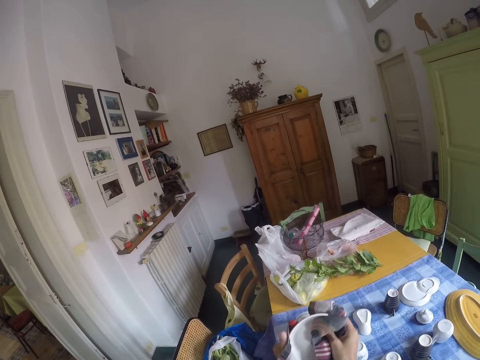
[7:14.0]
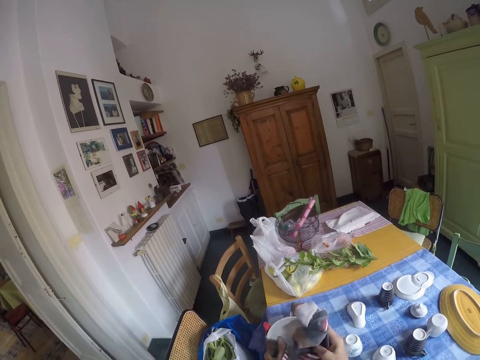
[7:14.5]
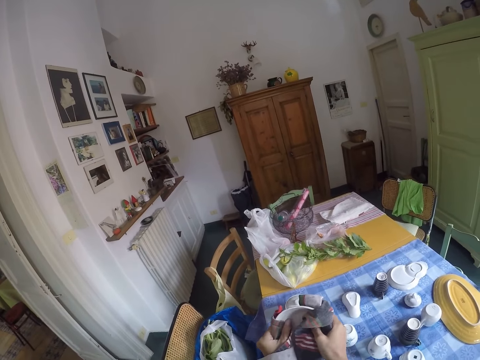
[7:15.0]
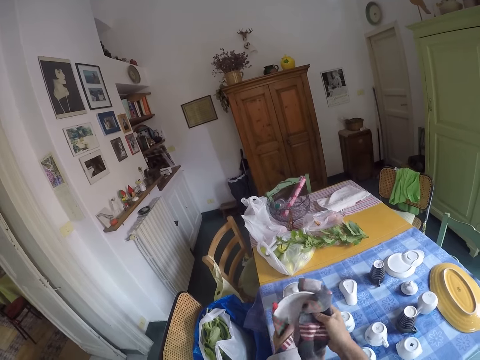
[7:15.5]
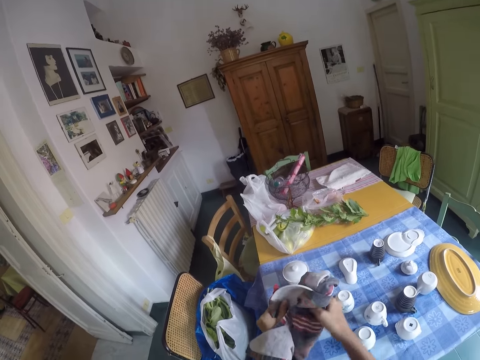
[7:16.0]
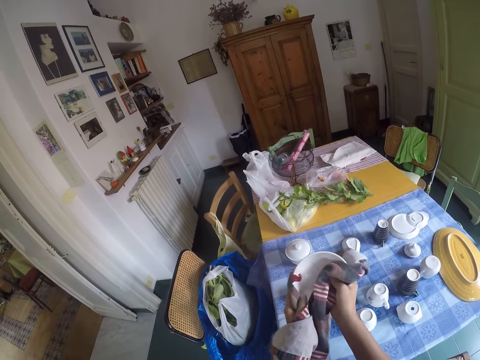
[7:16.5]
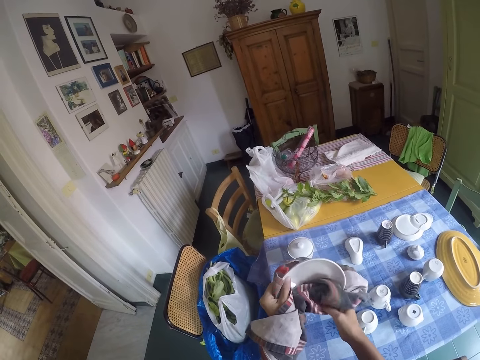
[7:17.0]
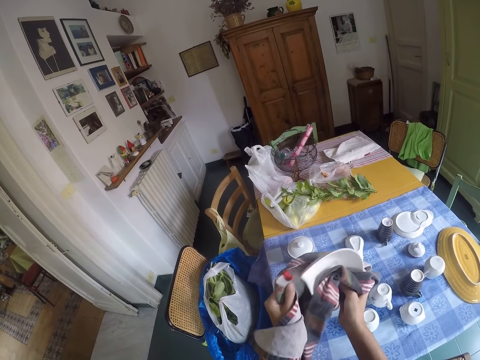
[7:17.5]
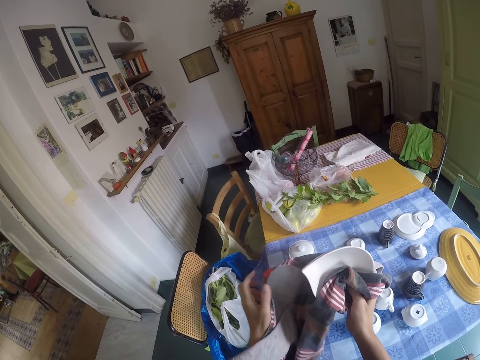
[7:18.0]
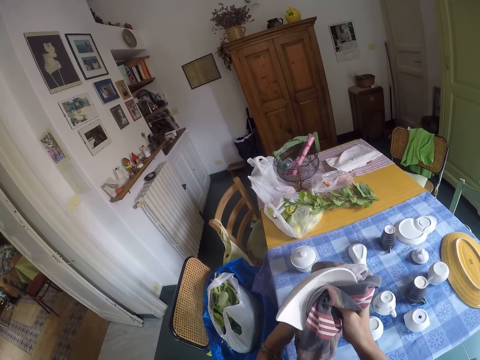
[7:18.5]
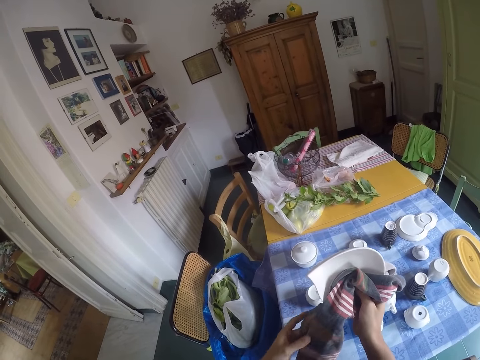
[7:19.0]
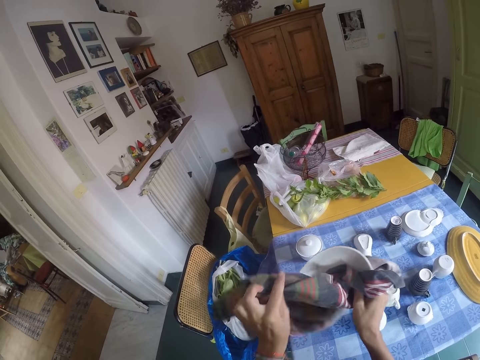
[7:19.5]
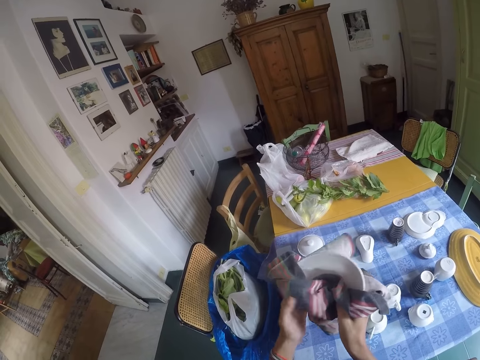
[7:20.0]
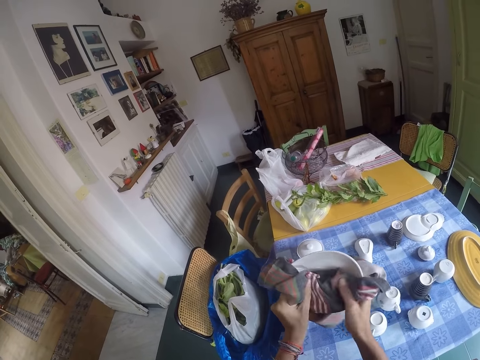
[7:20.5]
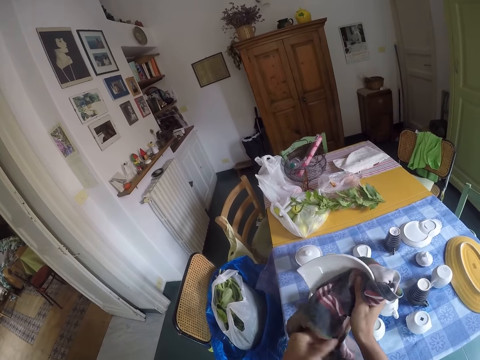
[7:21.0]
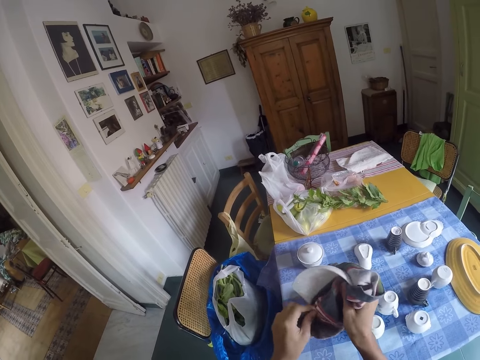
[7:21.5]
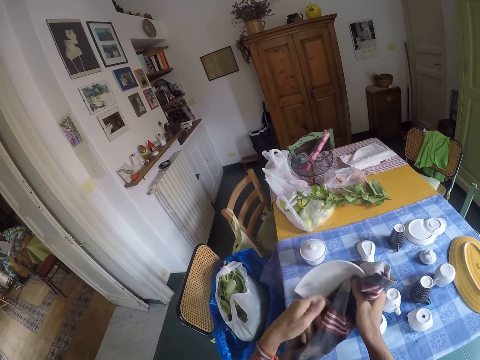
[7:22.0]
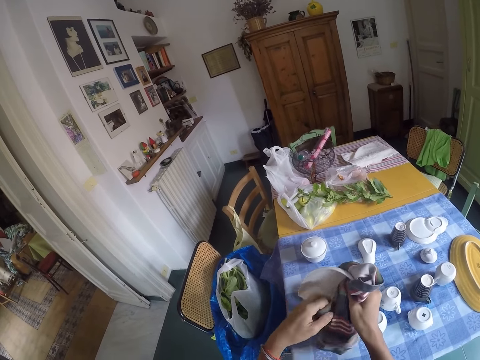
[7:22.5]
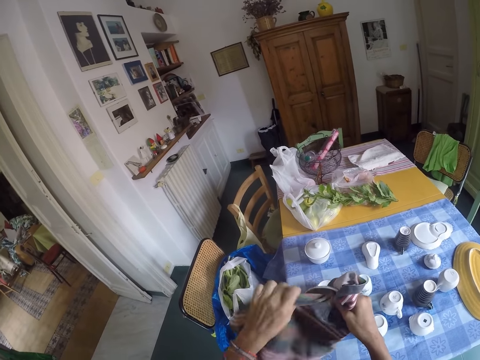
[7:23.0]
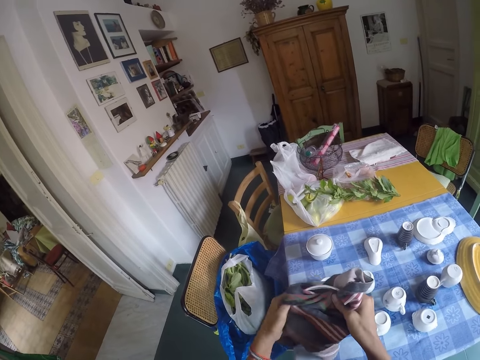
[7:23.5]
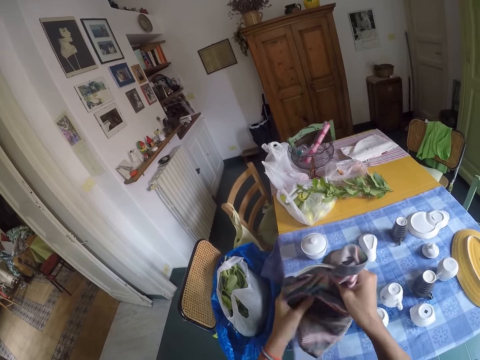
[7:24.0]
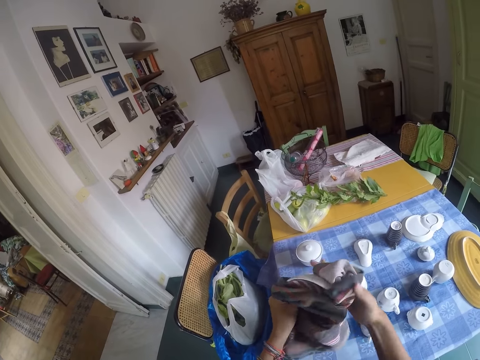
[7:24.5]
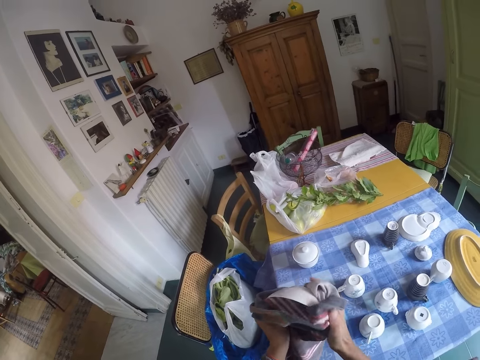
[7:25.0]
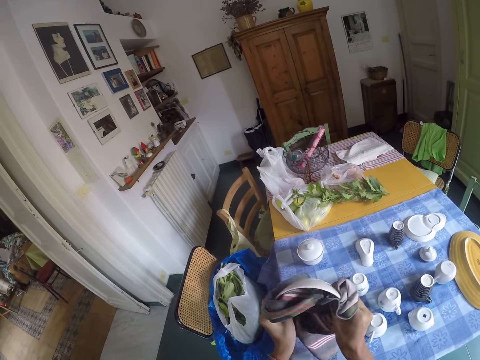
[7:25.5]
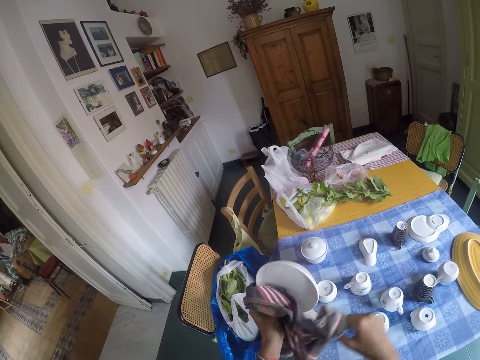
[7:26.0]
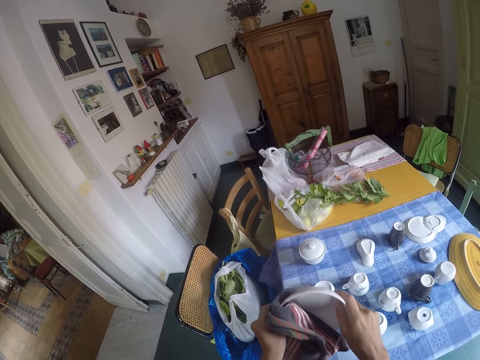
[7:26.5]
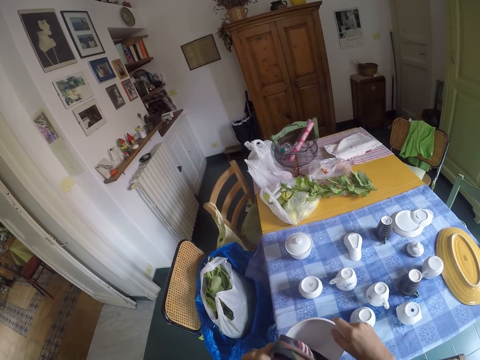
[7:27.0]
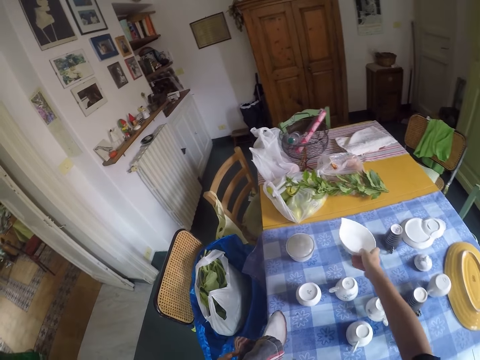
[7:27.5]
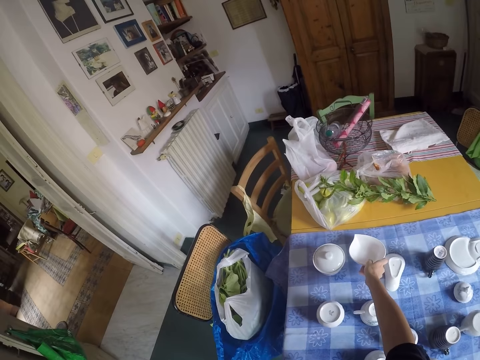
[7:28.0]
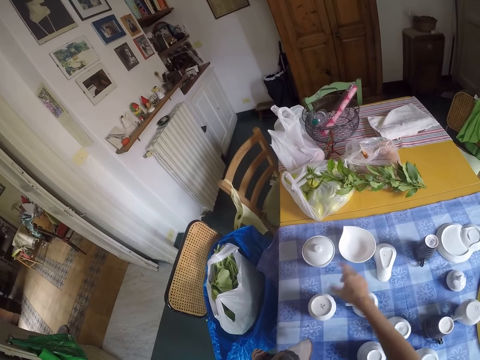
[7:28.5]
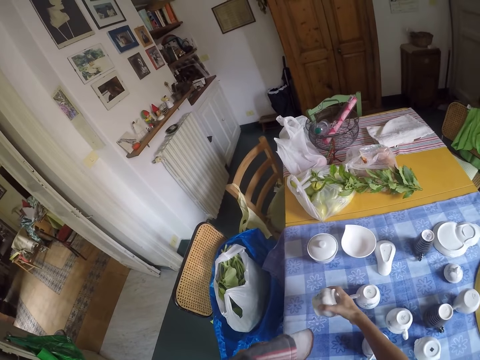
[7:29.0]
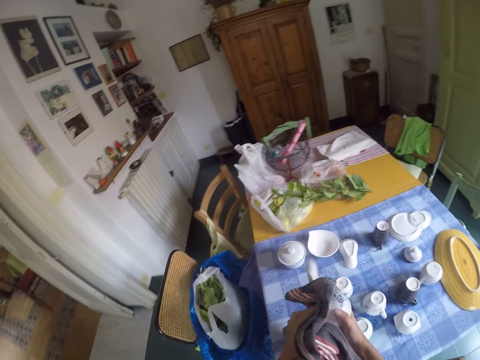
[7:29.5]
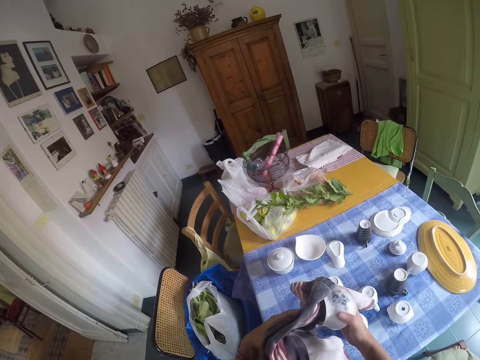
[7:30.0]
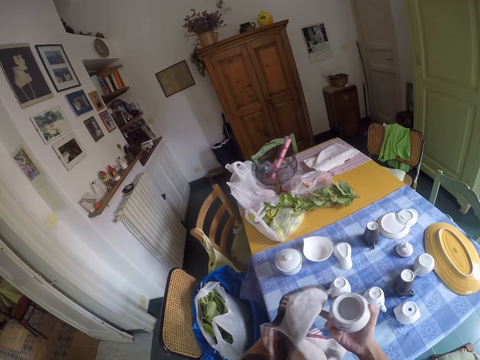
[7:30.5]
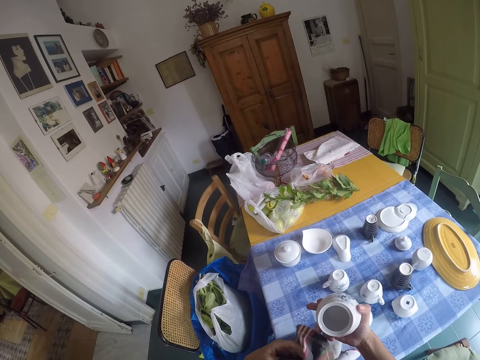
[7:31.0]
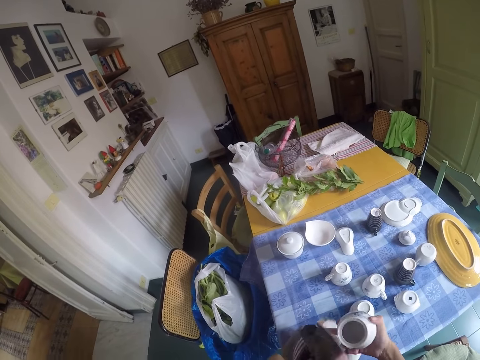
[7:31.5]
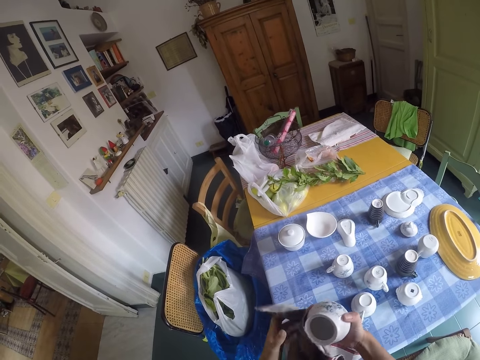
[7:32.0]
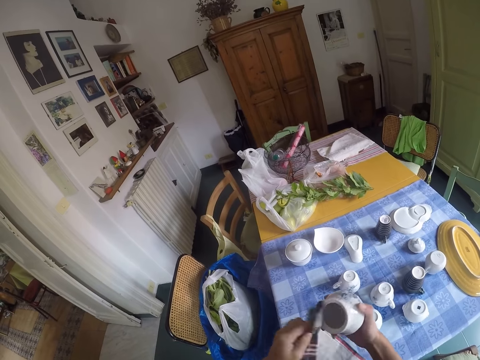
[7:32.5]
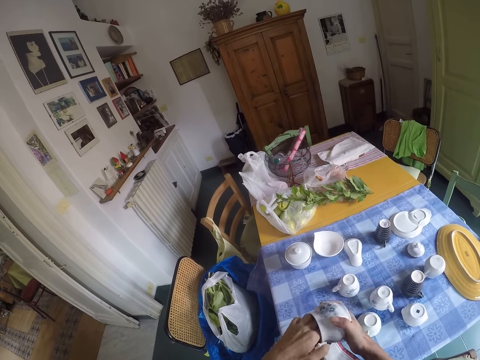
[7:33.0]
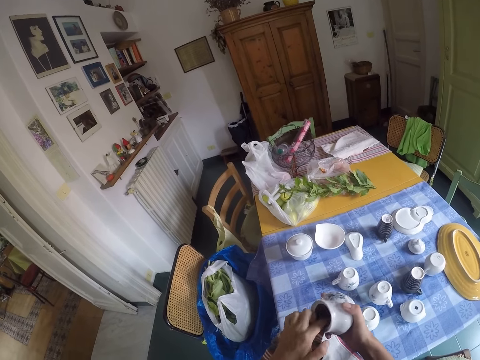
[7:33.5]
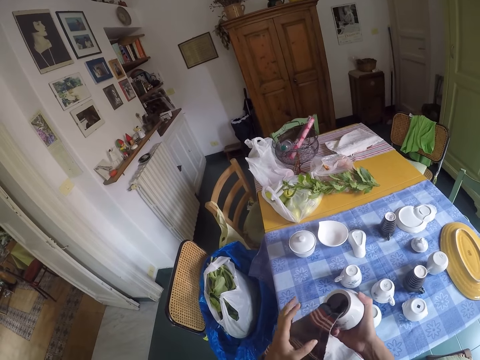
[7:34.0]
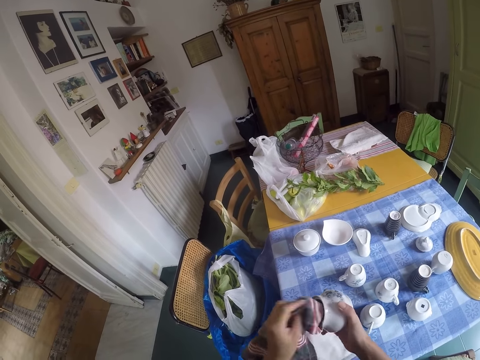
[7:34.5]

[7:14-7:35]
The camera wearer puts the bowl on the table. They take another soup bowl. They wipe the pot bowl.

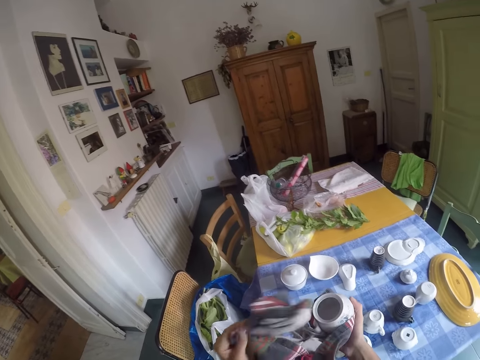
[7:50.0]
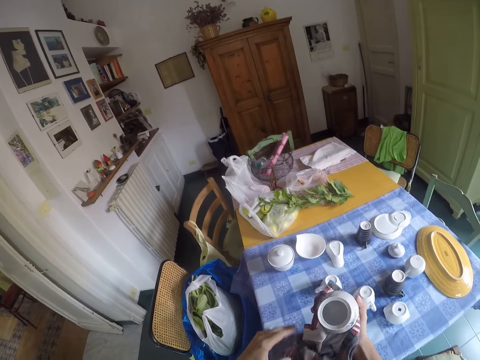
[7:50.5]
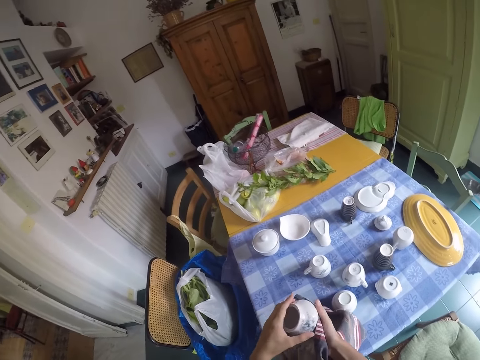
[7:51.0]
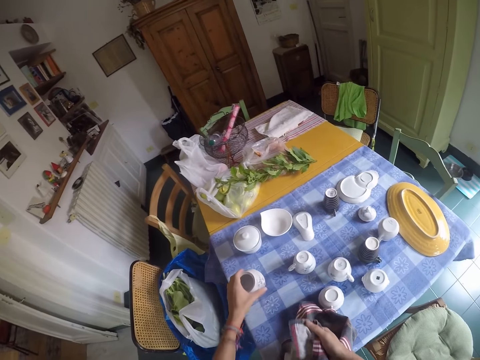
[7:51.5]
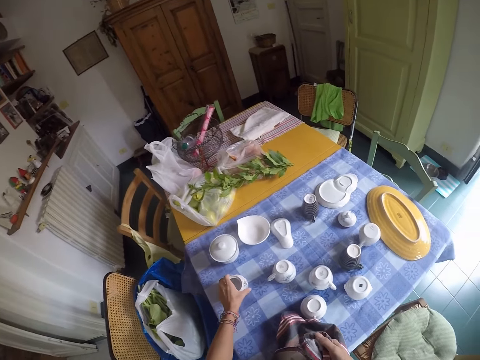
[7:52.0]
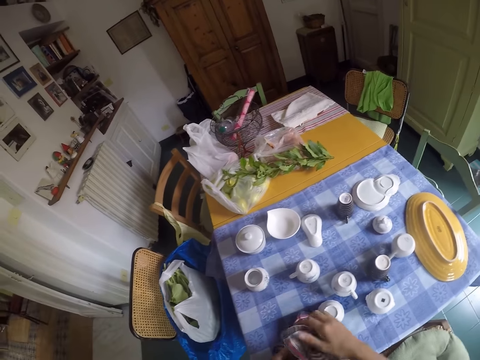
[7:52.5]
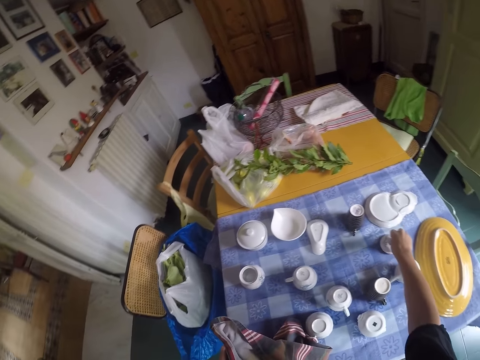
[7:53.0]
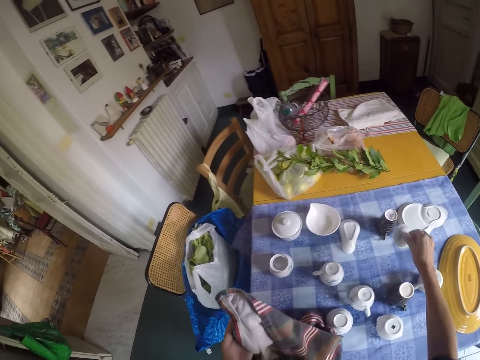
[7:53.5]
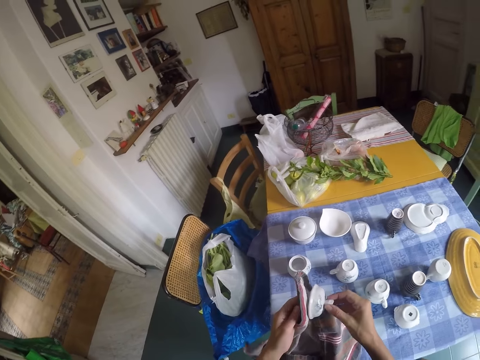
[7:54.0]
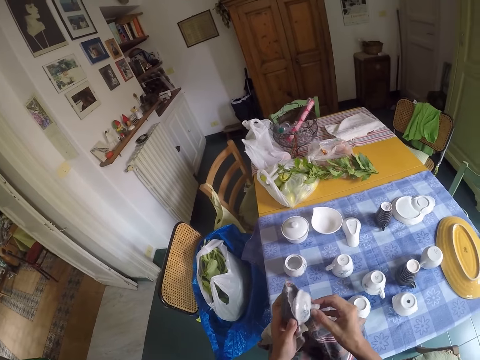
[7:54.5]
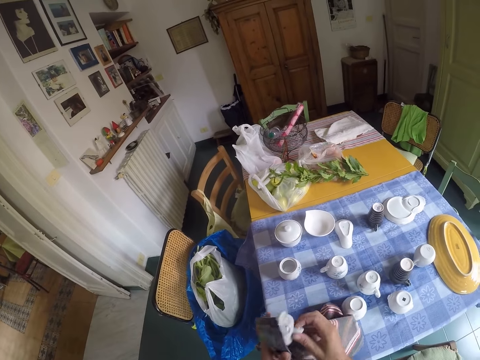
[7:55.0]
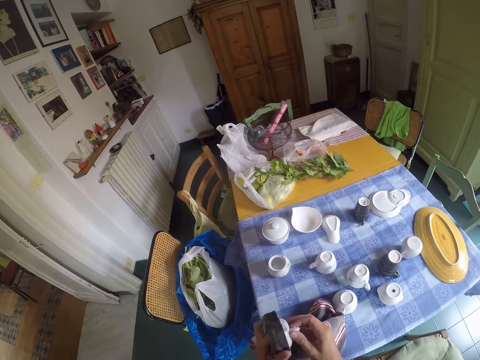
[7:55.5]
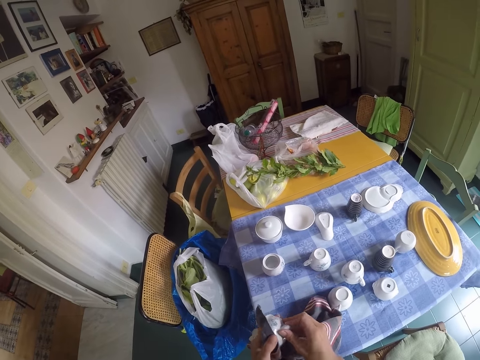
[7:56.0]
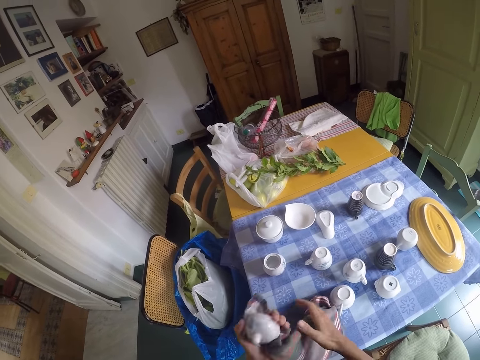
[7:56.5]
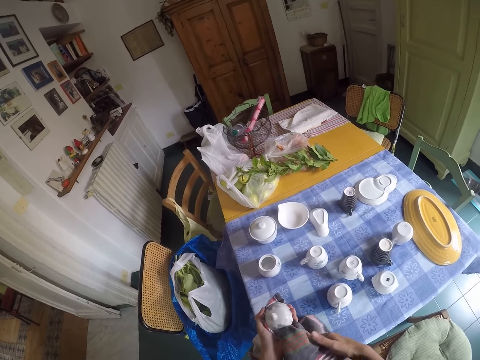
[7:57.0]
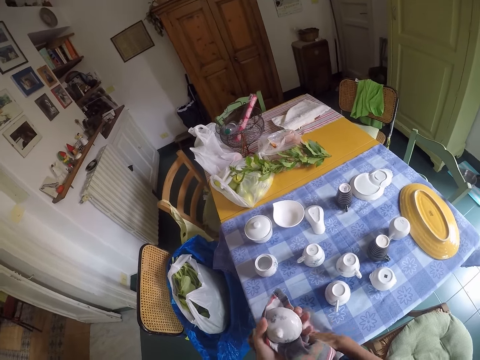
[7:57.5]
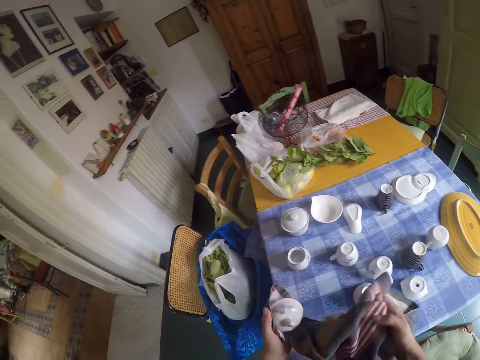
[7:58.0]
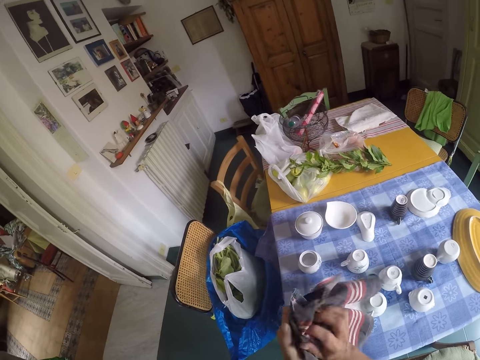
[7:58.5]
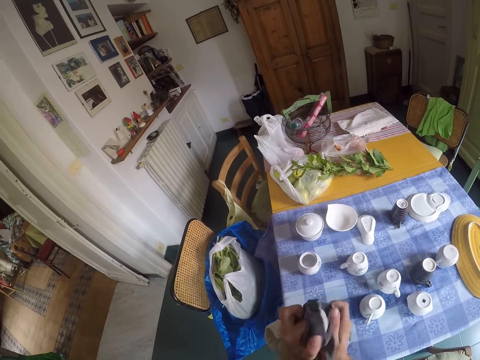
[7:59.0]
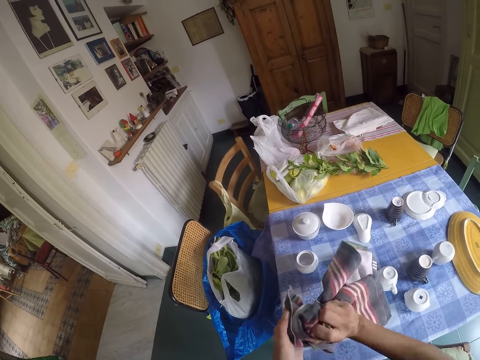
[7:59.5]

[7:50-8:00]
The camera wearer puts the pot bowl on the table. They take a bowl lid. They wipe the bowl lid.
